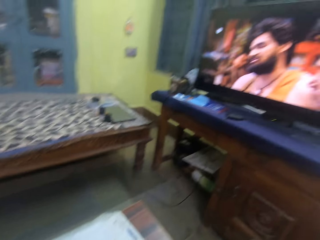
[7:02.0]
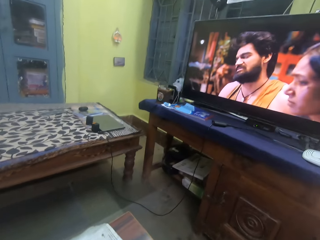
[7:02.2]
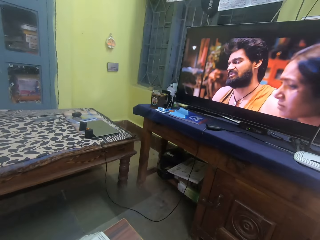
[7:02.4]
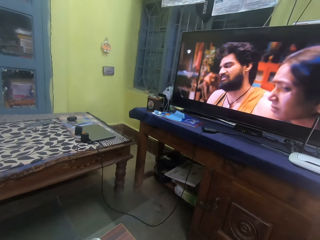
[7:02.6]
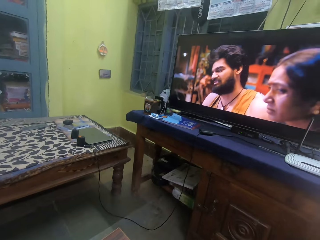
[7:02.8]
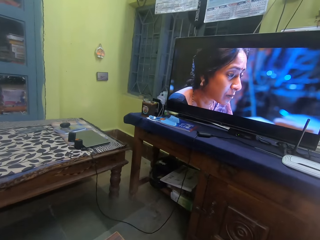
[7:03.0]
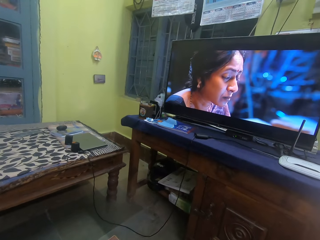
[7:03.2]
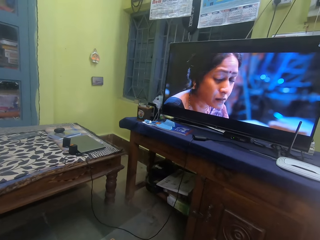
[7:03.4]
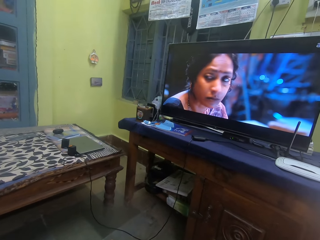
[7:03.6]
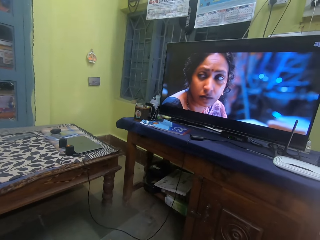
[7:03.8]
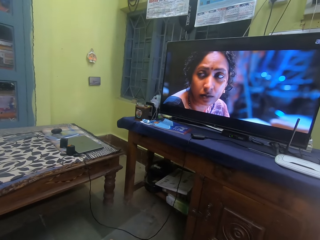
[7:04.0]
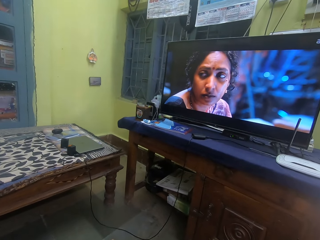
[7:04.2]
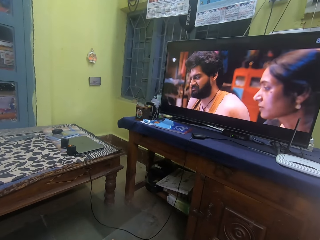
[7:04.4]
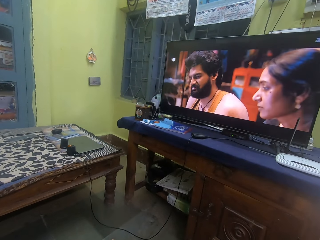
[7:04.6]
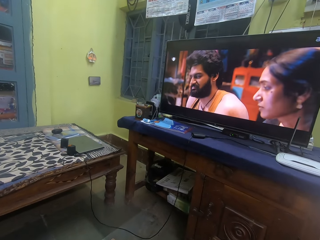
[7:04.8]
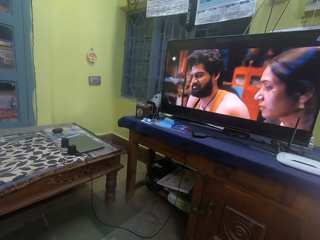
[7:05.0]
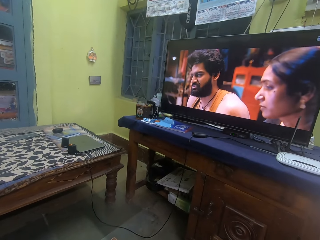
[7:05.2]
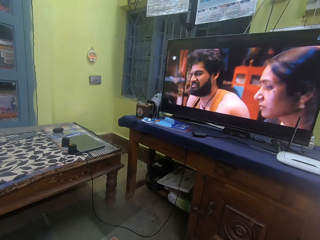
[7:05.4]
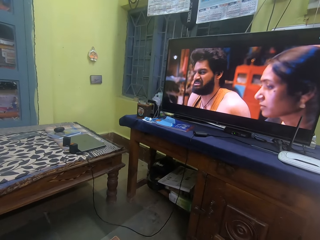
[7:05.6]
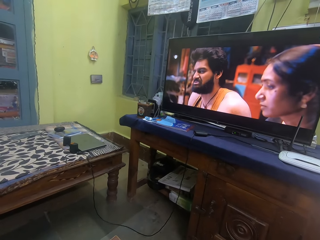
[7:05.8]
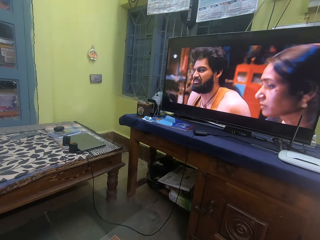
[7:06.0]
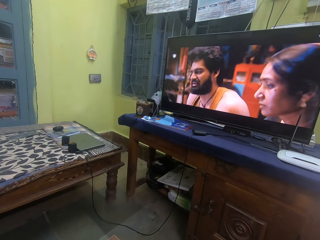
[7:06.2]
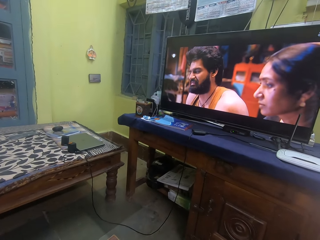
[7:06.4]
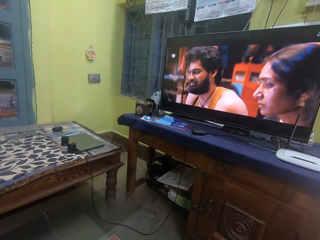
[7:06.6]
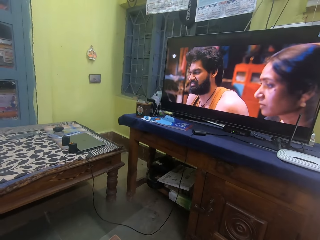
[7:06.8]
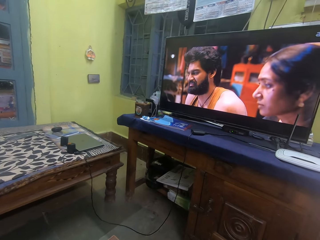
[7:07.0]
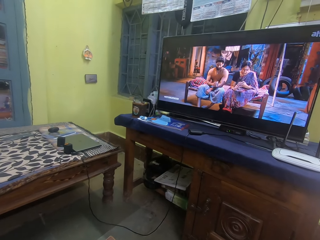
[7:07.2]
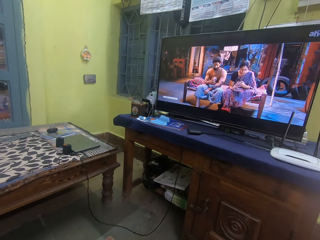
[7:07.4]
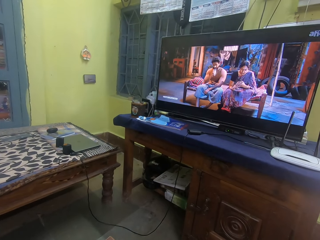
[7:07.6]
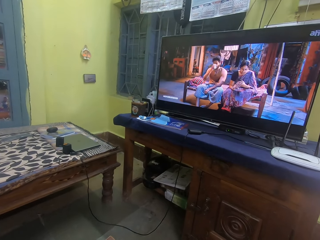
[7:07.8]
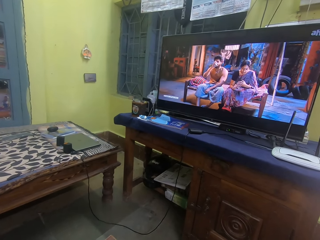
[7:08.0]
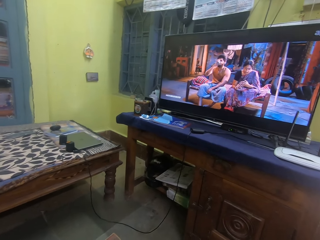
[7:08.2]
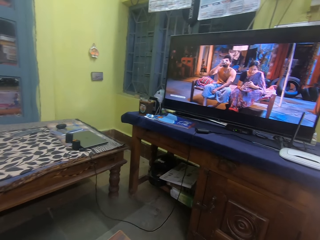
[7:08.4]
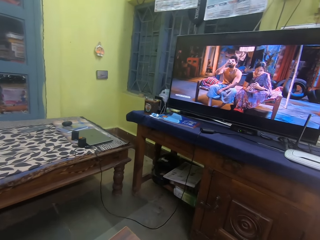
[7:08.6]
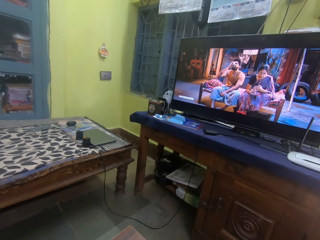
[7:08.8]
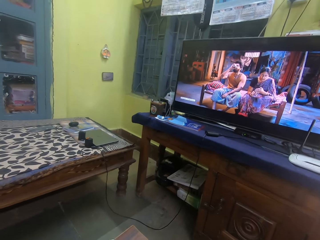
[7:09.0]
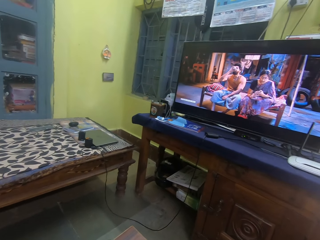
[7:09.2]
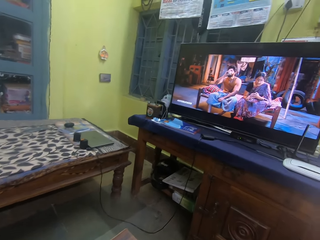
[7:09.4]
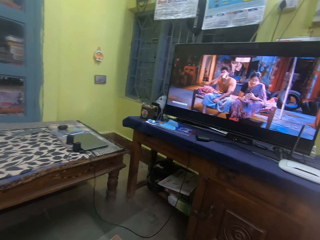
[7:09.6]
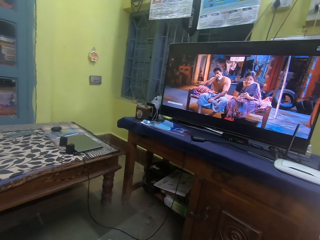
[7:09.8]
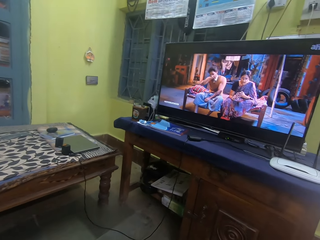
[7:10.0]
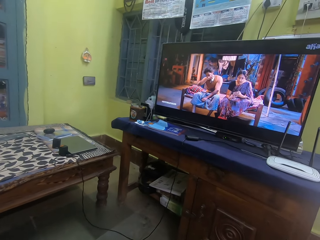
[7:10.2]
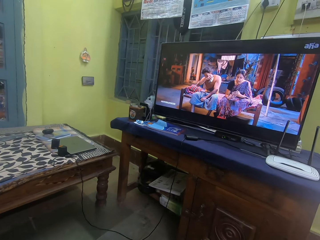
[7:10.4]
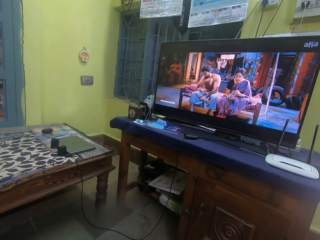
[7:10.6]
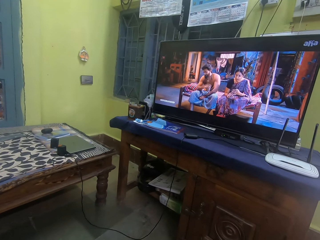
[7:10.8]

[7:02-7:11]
The camera wearer watches a television.

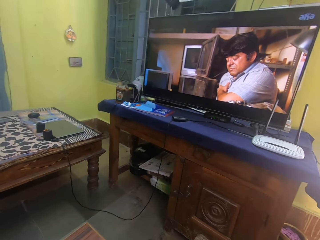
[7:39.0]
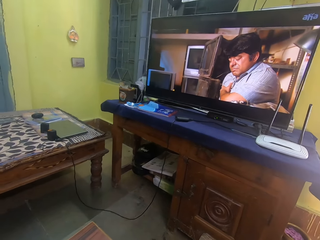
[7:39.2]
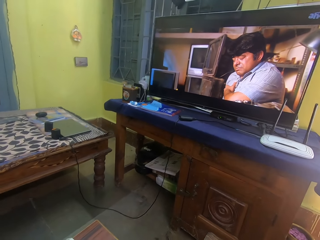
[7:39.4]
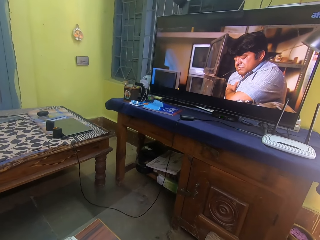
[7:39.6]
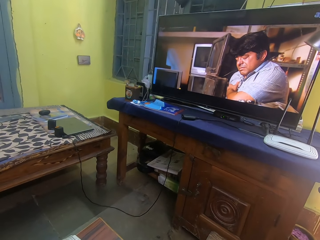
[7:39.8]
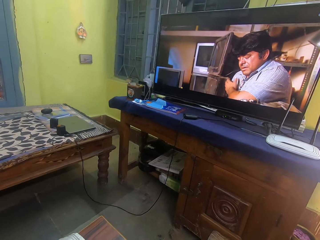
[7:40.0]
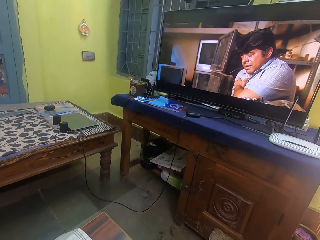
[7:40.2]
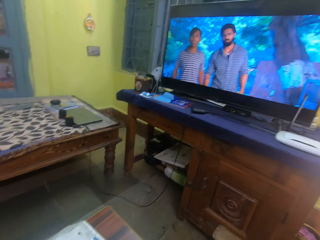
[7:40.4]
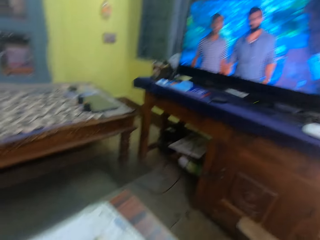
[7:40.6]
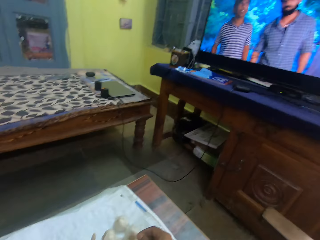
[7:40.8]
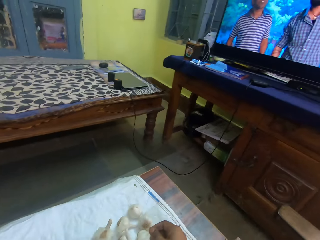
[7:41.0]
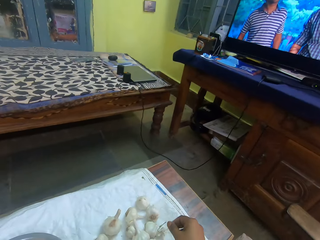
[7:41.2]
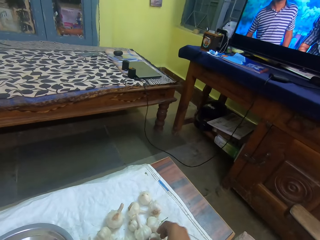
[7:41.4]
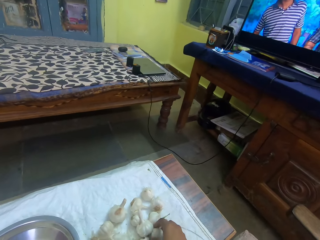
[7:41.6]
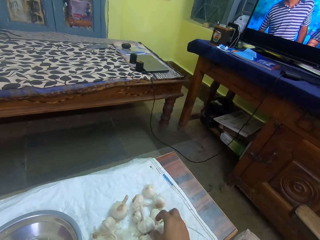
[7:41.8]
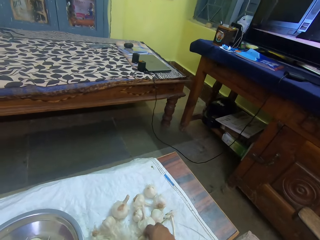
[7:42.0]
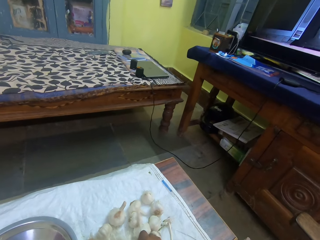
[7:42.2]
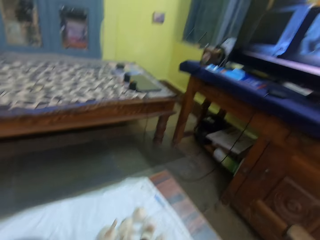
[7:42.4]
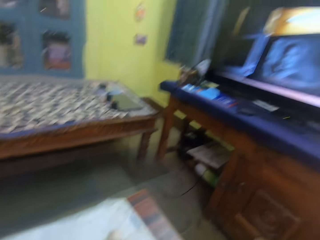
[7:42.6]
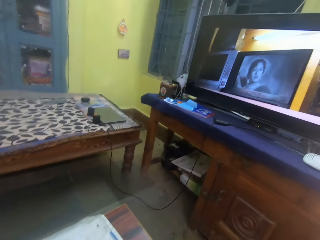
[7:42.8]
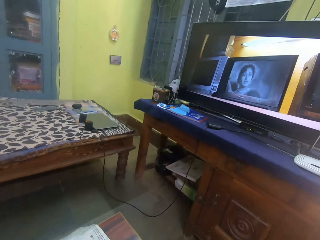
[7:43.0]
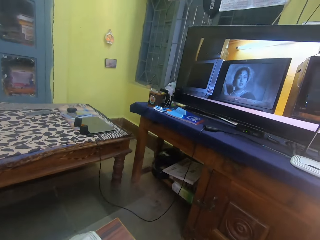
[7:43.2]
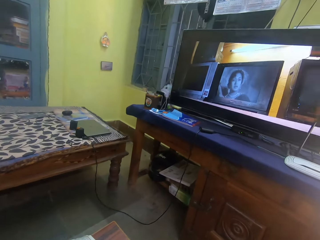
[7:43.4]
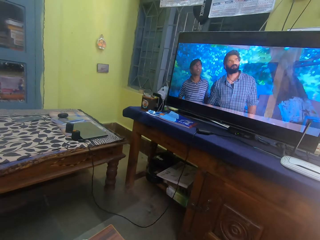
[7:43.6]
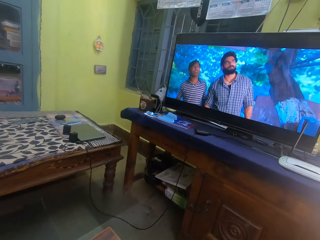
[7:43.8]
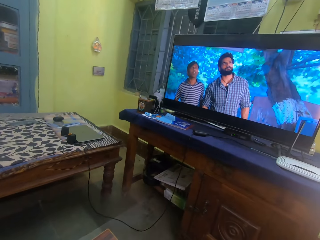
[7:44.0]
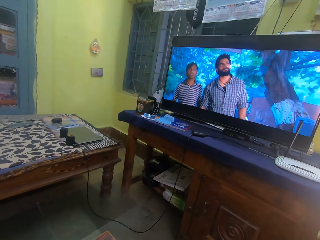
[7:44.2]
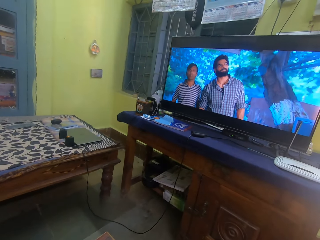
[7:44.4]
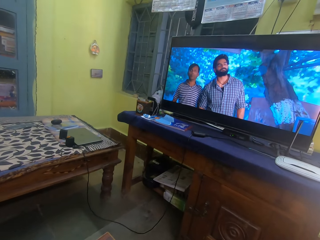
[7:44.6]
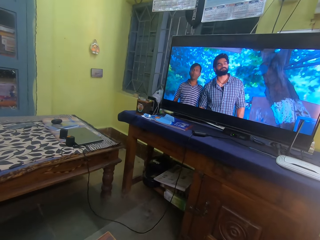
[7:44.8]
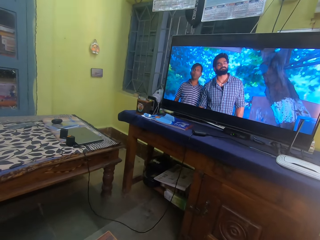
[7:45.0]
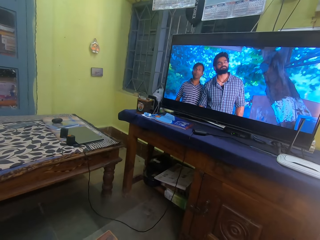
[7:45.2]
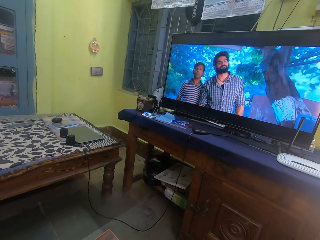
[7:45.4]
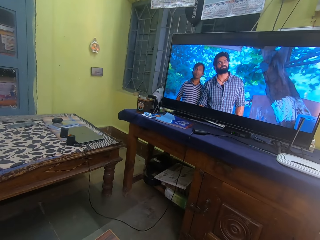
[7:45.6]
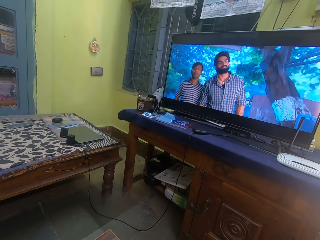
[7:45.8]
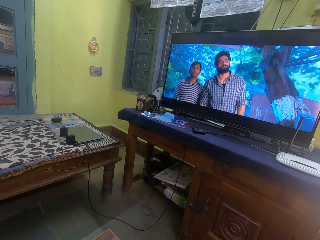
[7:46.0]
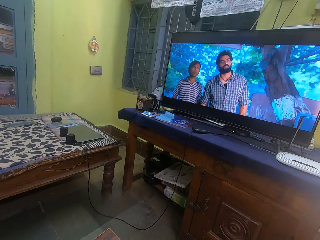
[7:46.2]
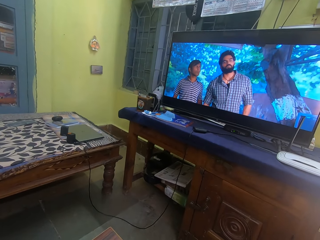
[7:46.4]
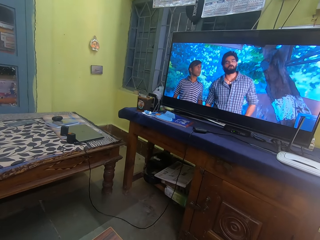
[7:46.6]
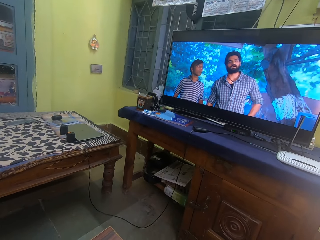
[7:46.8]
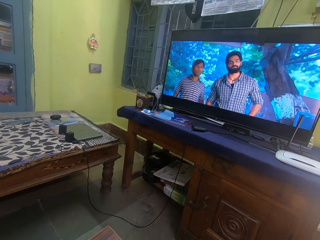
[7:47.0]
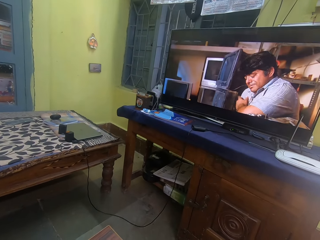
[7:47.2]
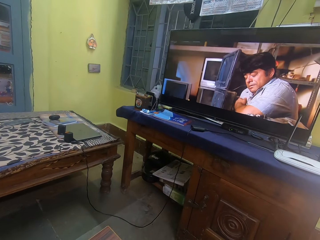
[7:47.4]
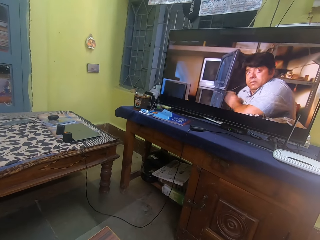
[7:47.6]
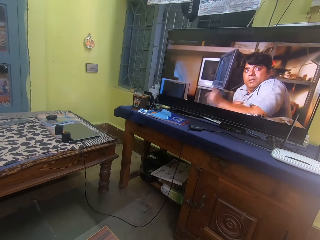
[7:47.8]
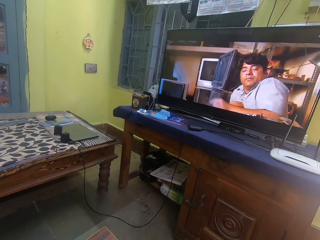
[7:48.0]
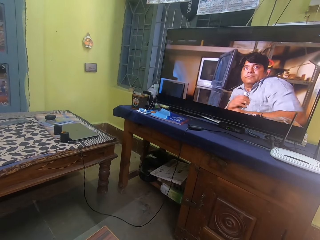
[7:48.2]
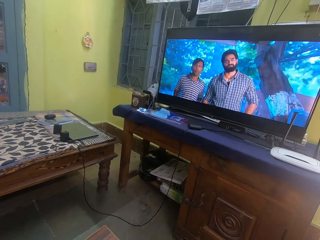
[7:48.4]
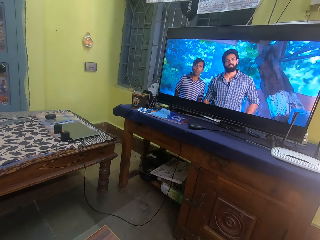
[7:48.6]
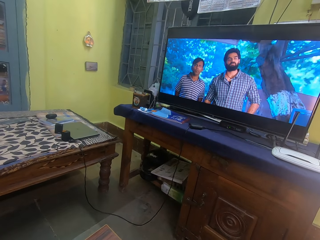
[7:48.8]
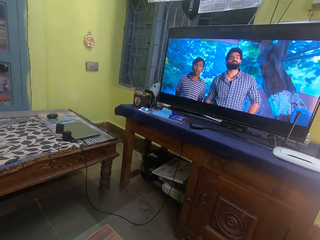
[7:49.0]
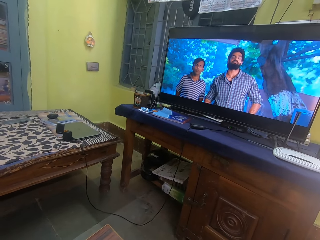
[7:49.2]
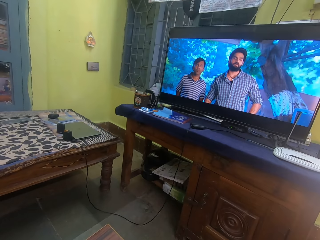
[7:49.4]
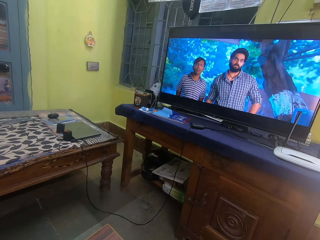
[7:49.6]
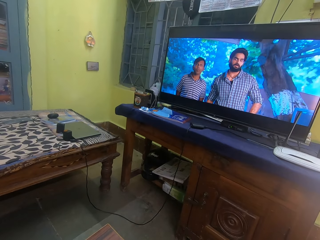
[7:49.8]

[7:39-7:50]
The camera wearer looks at garlic on a table. They pick the garlic from the table. They peel the garlic. They watch a television.
